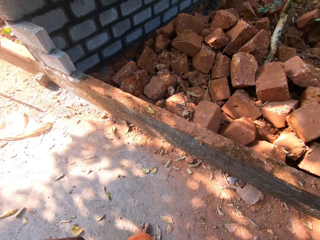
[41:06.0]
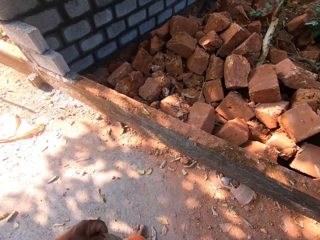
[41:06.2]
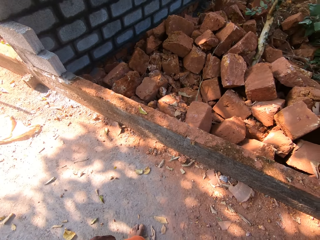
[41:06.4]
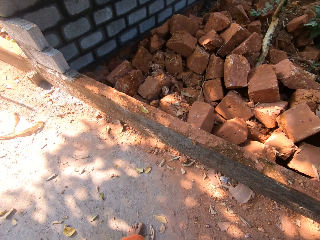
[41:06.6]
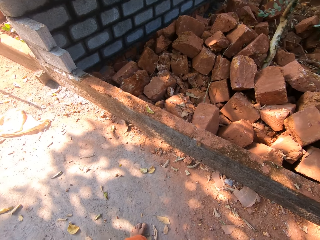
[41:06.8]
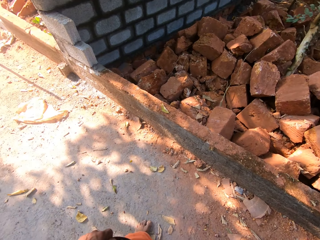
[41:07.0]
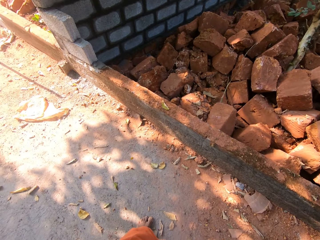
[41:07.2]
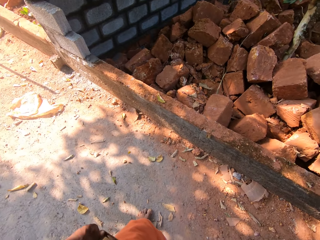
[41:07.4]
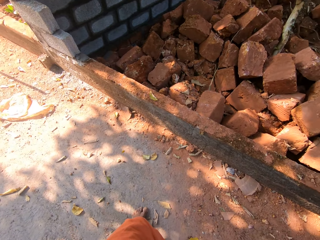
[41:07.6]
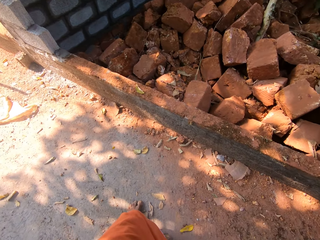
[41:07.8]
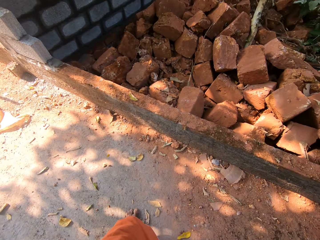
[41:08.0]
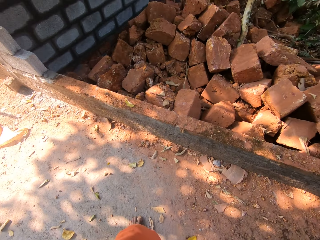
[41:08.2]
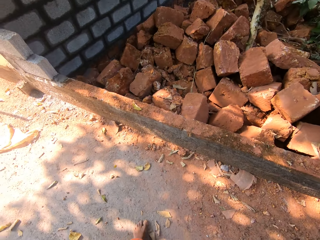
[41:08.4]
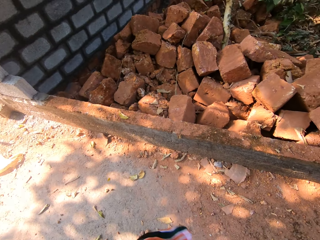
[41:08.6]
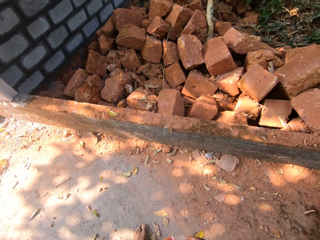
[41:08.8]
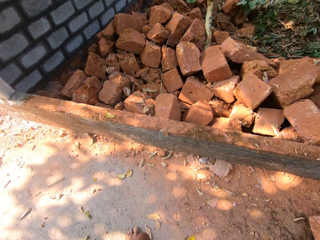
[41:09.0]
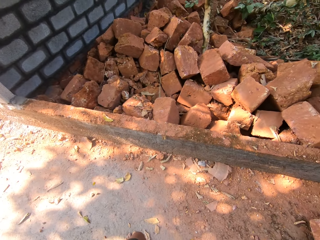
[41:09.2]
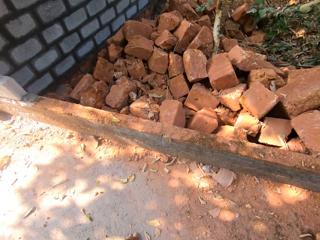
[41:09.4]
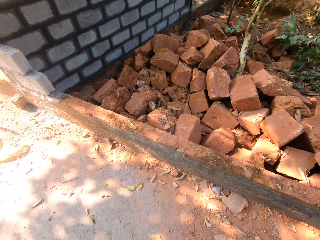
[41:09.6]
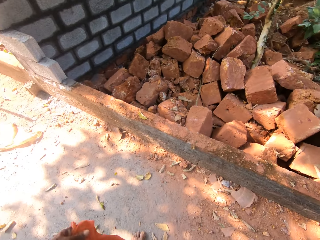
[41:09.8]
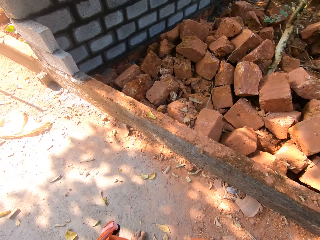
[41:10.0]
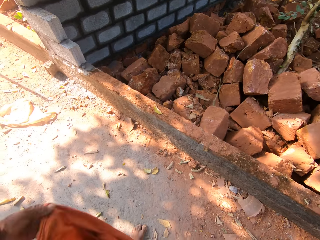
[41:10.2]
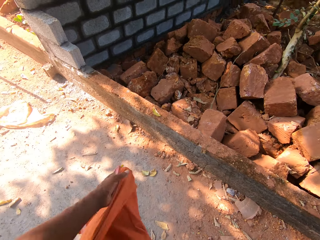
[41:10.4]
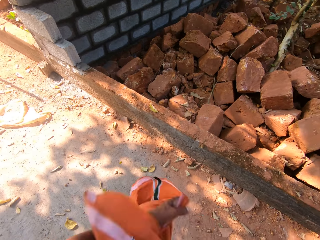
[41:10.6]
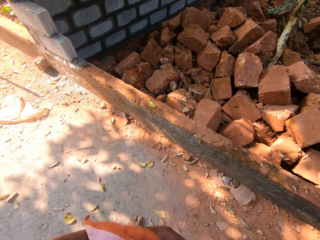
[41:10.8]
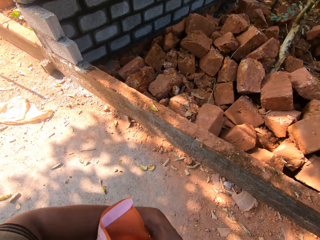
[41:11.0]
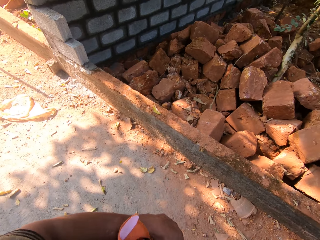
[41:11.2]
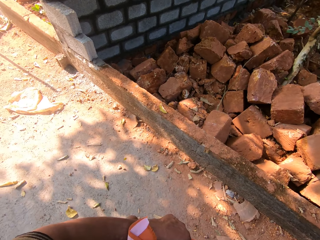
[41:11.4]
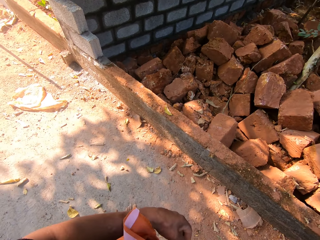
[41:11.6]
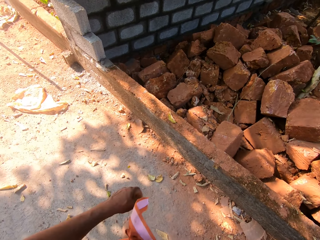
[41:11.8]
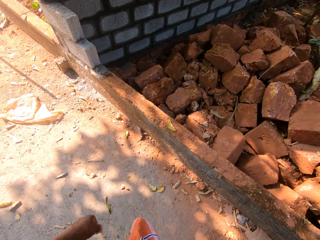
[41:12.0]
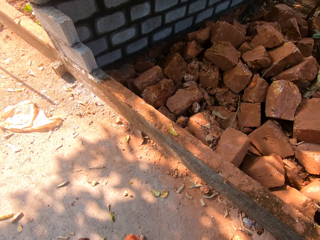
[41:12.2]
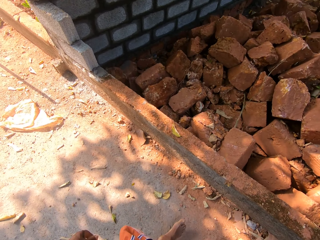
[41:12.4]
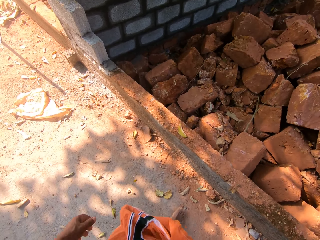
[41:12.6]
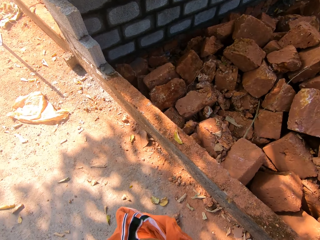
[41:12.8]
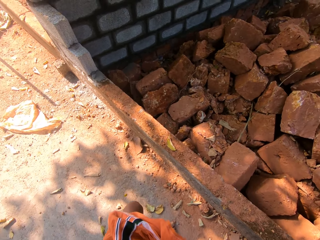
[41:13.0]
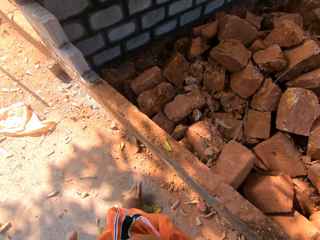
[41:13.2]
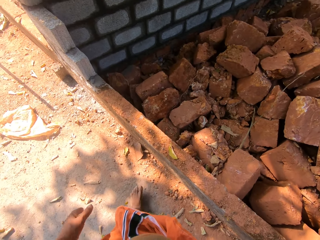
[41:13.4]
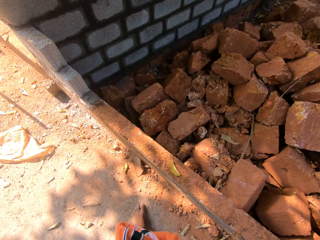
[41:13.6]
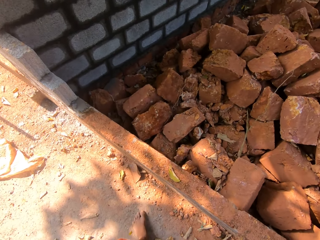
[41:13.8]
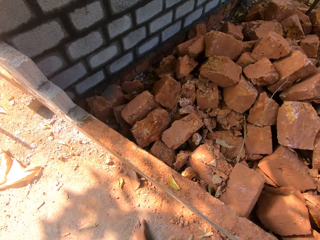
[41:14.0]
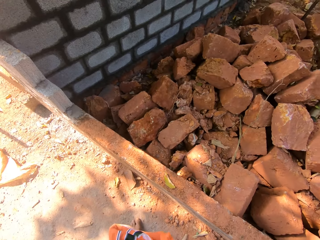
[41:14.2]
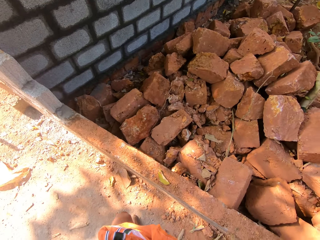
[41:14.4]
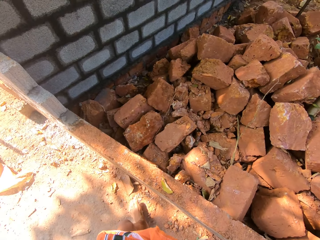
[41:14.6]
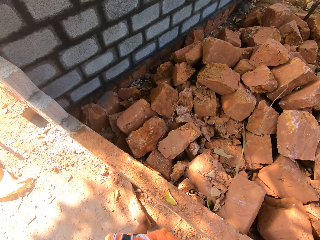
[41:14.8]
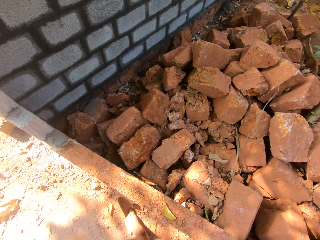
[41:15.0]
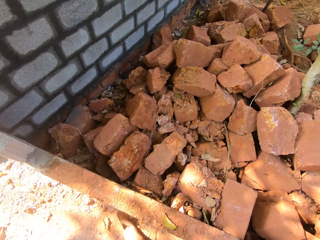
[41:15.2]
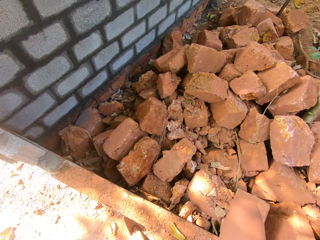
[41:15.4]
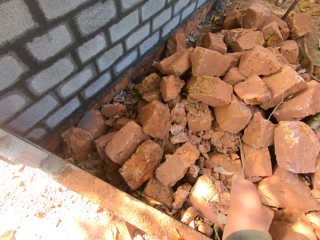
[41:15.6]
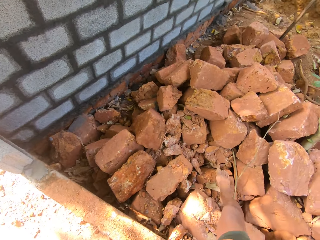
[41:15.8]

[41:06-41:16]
The camera wearer ties a cloth round his waist with both his hands.

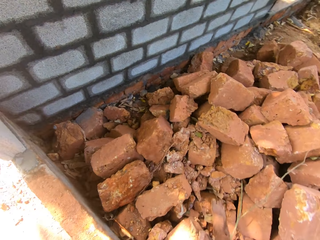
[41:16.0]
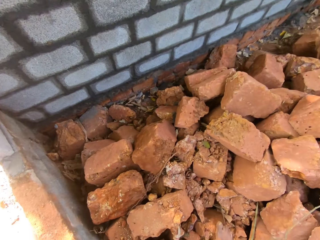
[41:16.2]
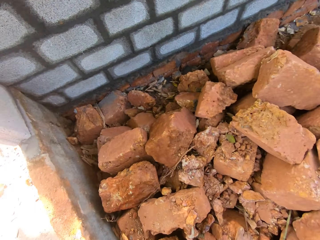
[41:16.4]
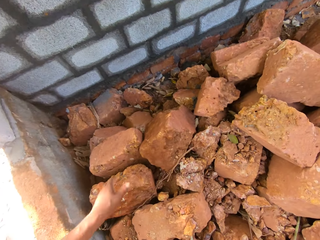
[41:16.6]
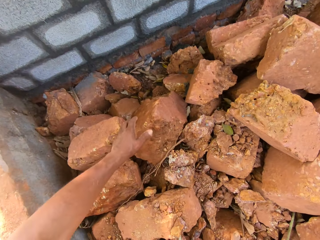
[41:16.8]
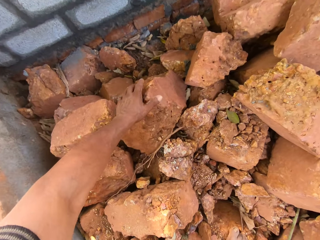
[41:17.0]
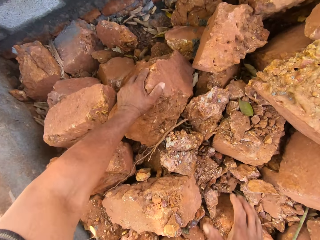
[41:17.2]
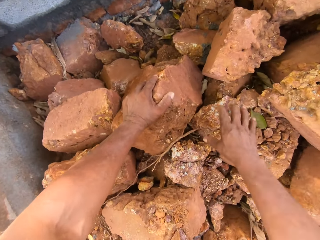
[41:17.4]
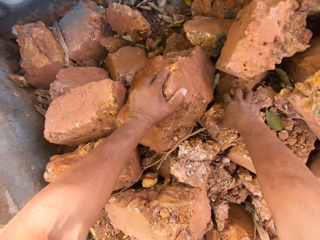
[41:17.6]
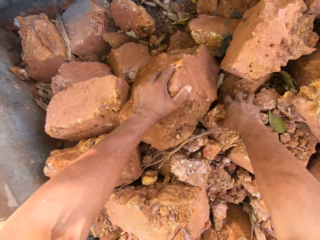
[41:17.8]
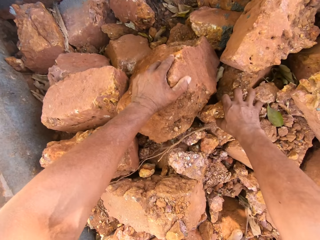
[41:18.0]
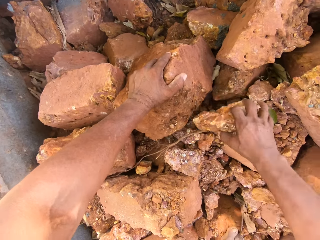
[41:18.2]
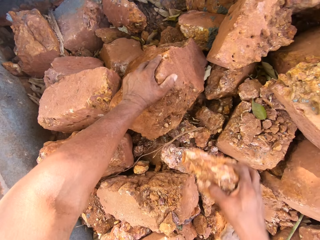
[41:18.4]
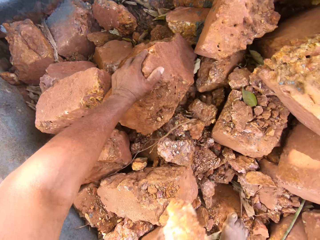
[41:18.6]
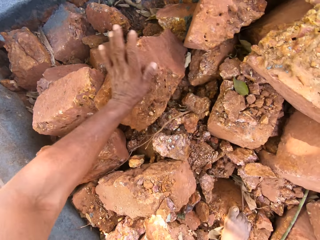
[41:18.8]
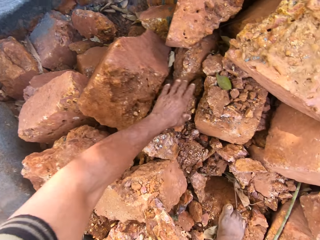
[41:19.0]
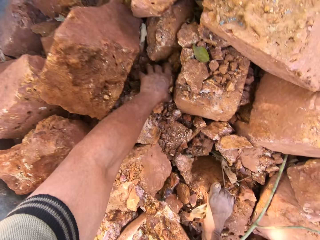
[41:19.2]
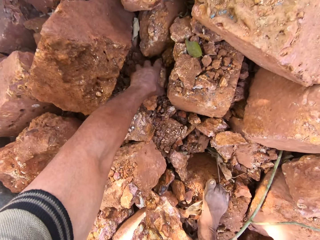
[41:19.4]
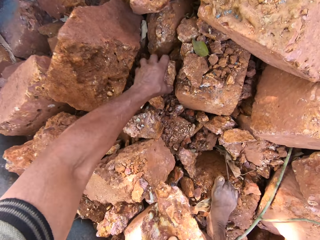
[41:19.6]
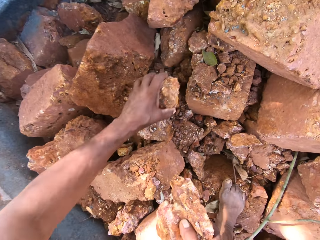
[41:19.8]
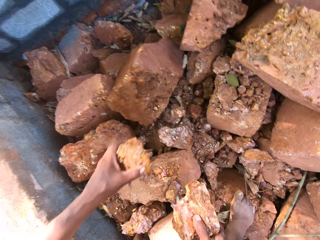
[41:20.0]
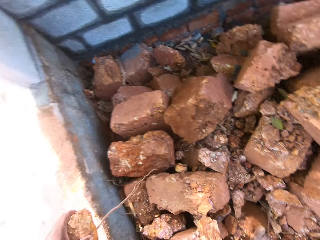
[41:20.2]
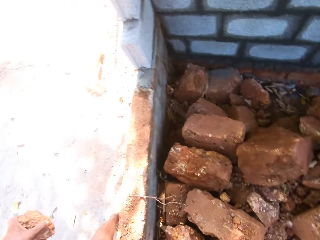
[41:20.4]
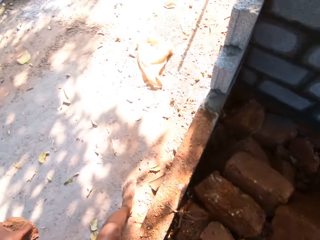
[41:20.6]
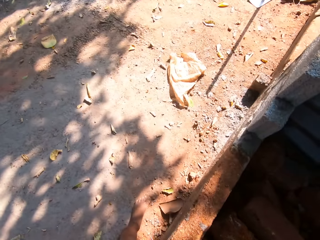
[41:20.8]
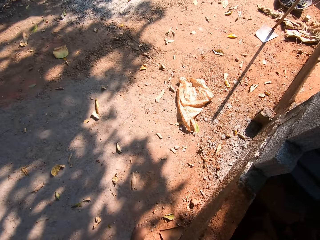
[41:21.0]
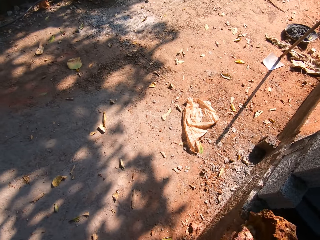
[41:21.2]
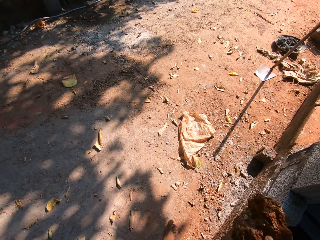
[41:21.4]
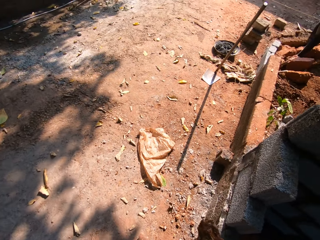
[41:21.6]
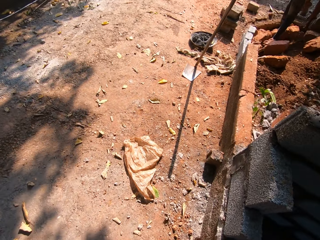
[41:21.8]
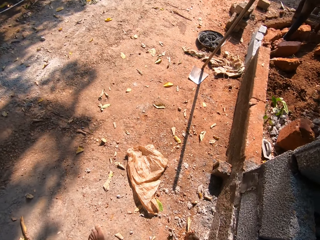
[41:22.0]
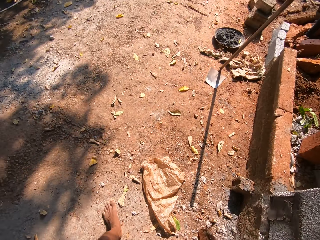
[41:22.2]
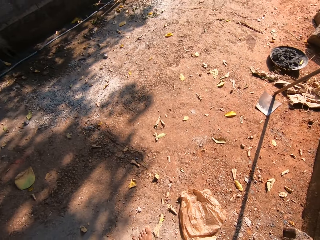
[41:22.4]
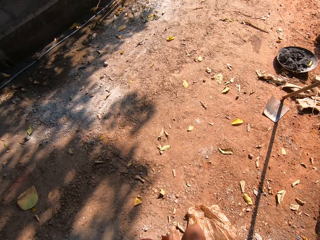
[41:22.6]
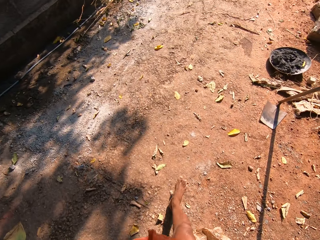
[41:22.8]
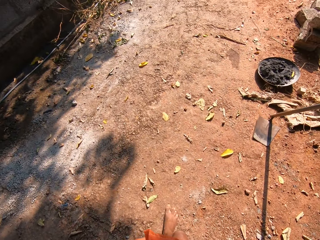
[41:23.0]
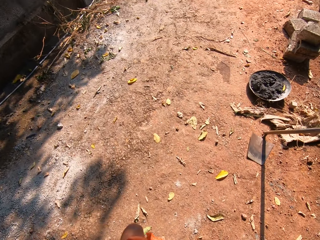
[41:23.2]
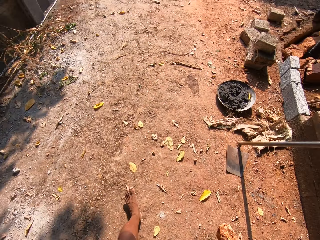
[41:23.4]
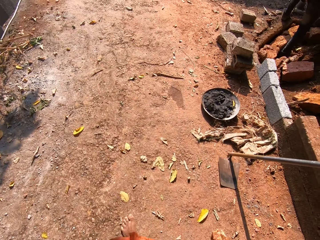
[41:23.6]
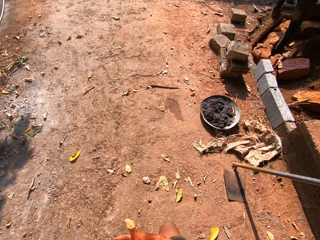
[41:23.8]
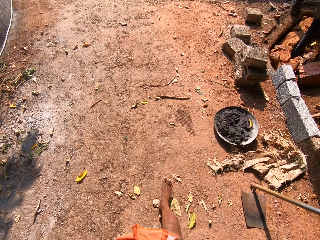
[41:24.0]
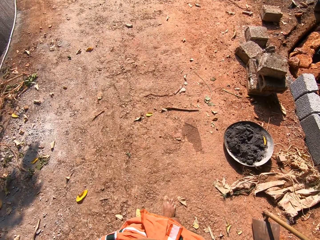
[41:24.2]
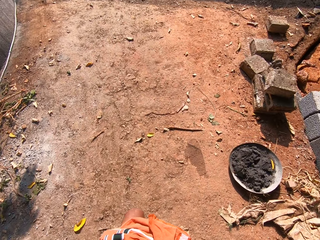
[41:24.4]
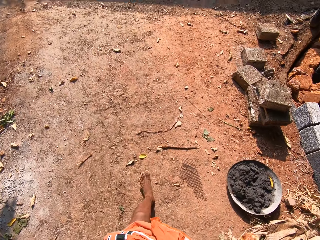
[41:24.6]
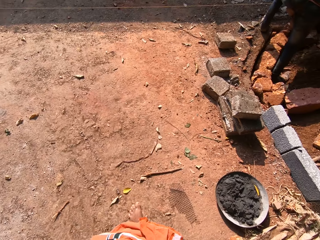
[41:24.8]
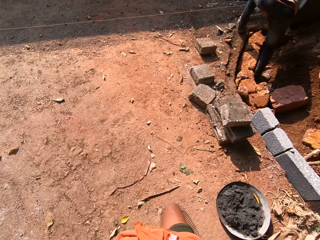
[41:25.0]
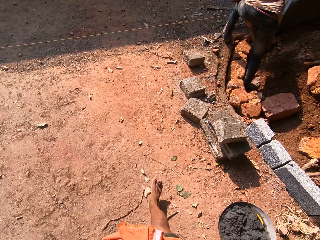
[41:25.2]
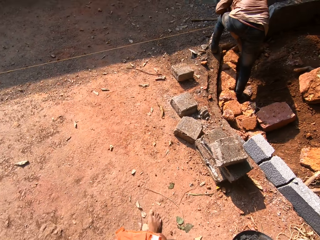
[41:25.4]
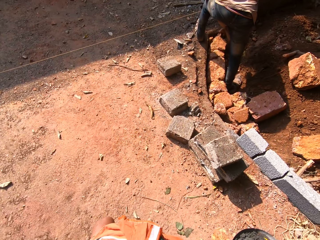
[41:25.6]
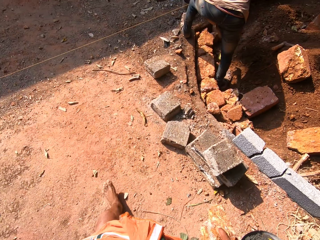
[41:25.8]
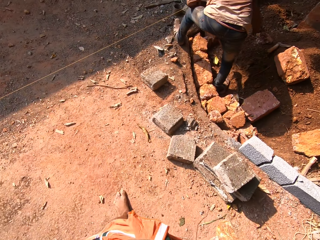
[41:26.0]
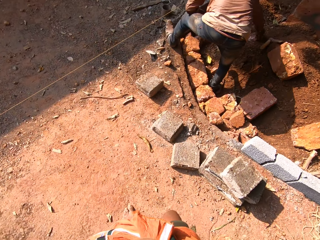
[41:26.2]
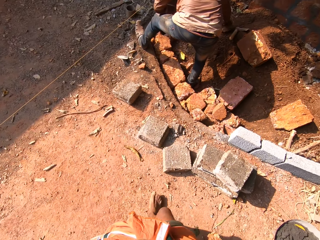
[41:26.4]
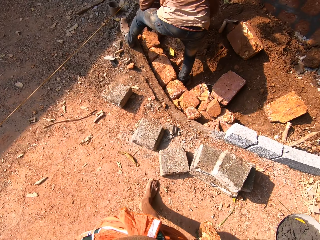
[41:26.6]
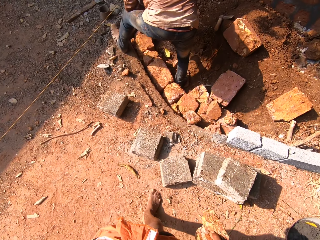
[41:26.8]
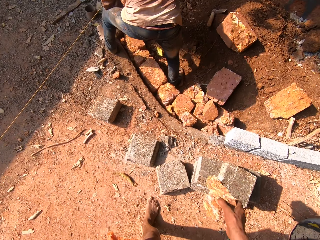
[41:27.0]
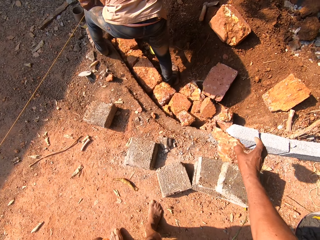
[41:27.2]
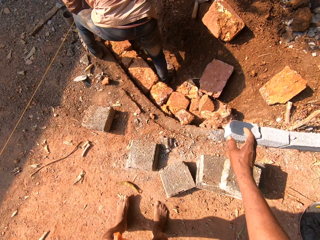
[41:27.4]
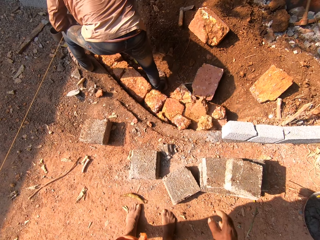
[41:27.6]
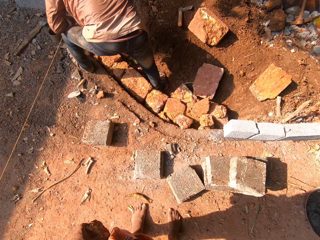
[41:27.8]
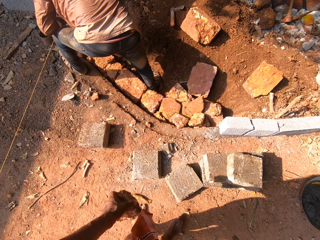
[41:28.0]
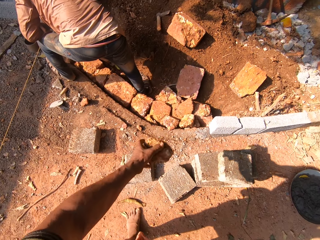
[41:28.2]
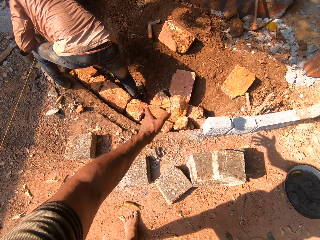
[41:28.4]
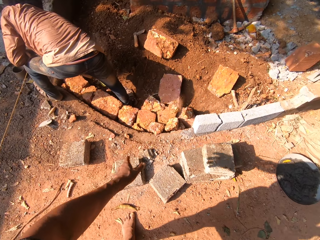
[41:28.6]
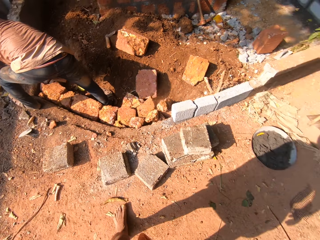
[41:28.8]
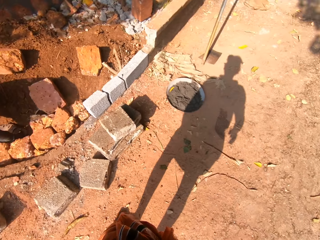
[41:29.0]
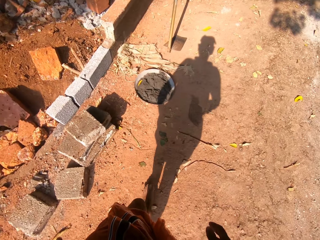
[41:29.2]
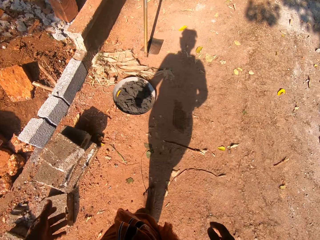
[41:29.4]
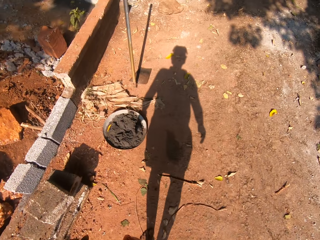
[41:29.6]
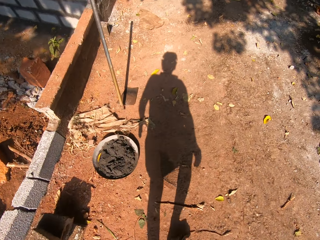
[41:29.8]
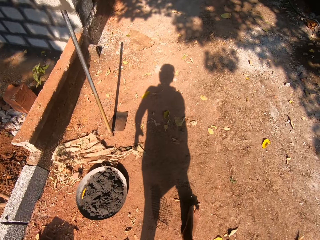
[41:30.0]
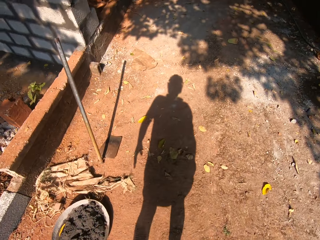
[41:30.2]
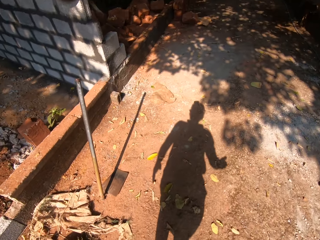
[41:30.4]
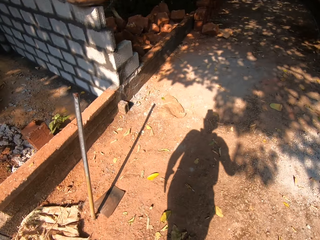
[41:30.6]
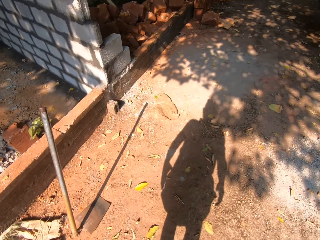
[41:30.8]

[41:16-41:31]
The camera wearer places his left hand on a brick from the pile of bricks. He picks up a brick from the pile of bricks with his right hand. He picks up a brick from the pile of bricks with his left hand. He carries the brick. He throws the brick on the ground with his right hand. He throws the brick on the ground with his left hand.
